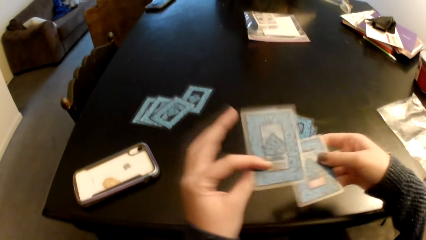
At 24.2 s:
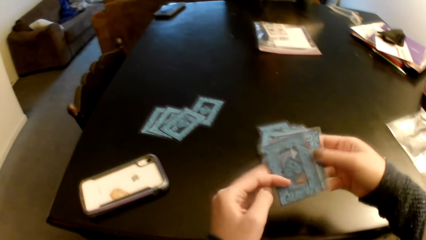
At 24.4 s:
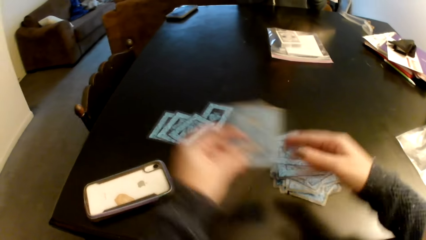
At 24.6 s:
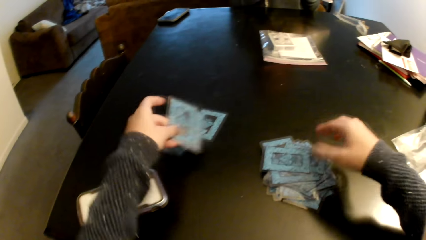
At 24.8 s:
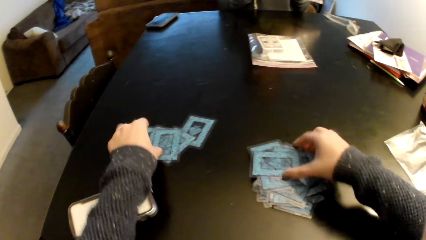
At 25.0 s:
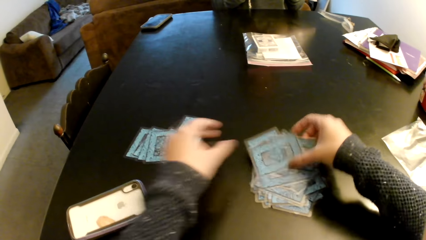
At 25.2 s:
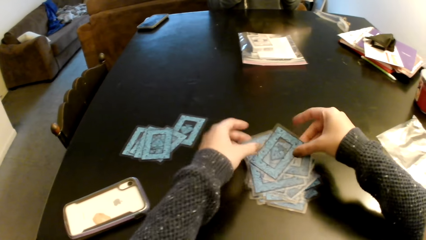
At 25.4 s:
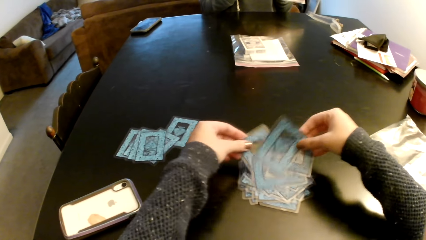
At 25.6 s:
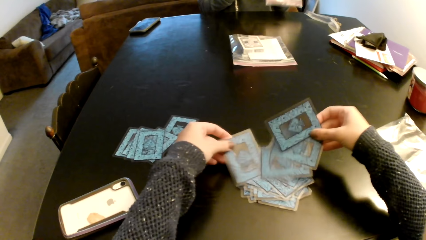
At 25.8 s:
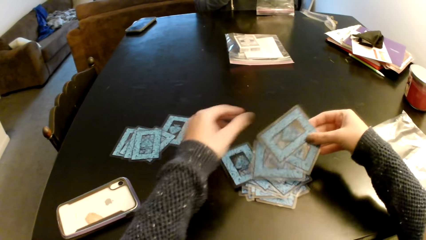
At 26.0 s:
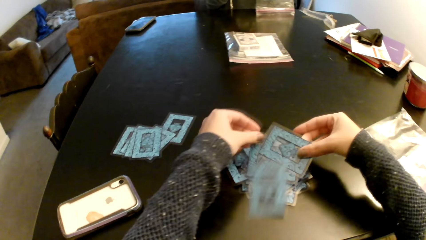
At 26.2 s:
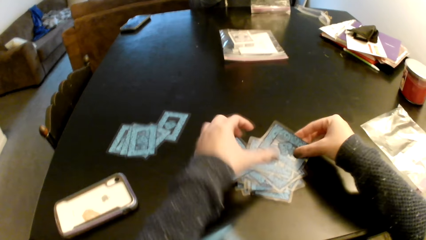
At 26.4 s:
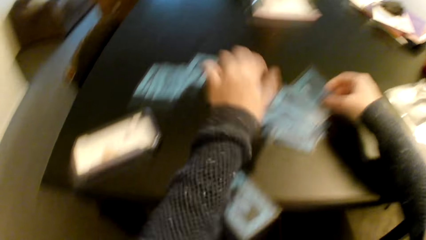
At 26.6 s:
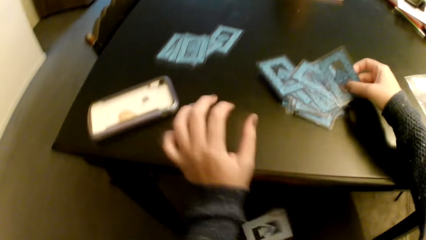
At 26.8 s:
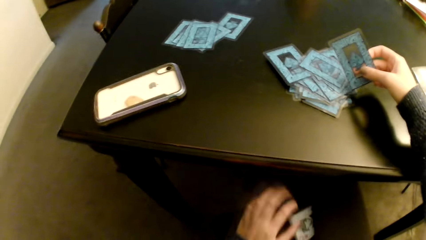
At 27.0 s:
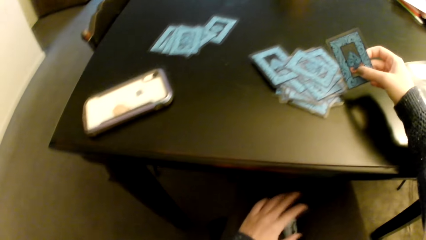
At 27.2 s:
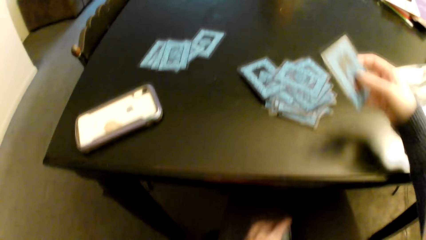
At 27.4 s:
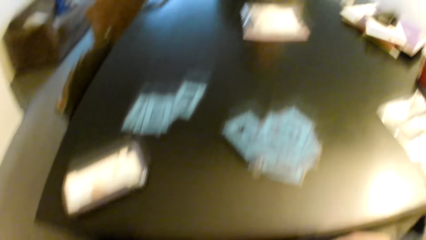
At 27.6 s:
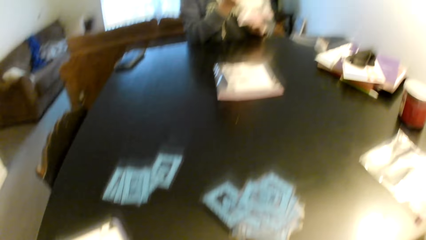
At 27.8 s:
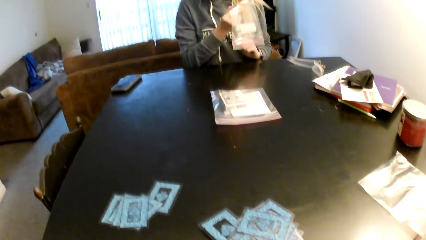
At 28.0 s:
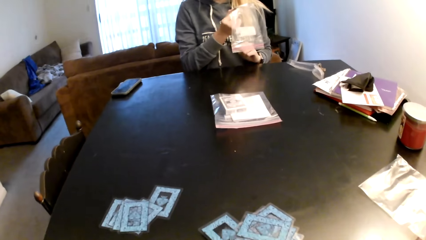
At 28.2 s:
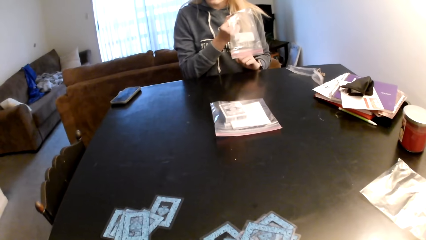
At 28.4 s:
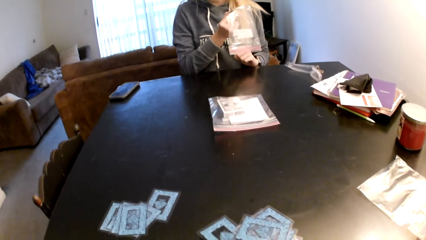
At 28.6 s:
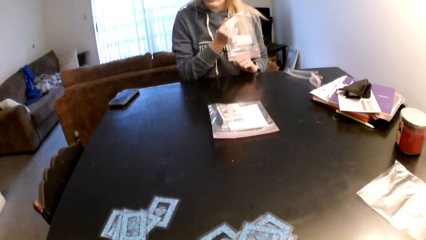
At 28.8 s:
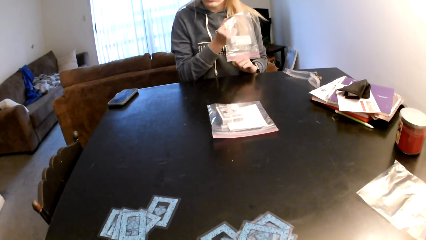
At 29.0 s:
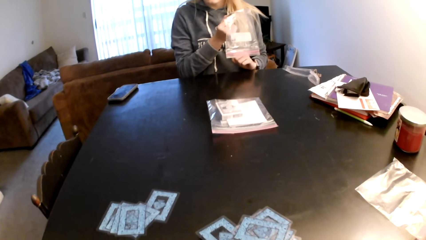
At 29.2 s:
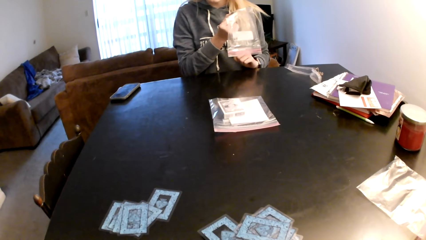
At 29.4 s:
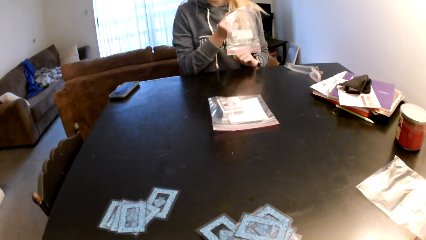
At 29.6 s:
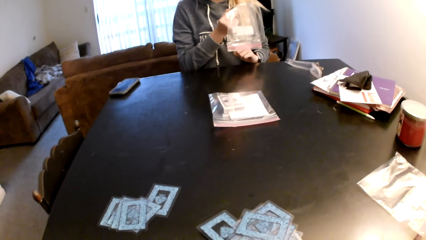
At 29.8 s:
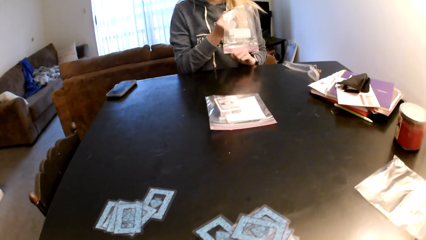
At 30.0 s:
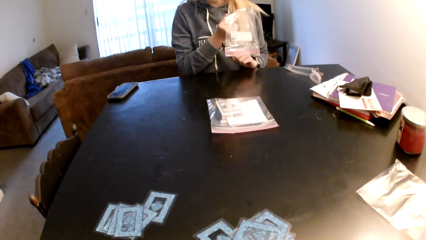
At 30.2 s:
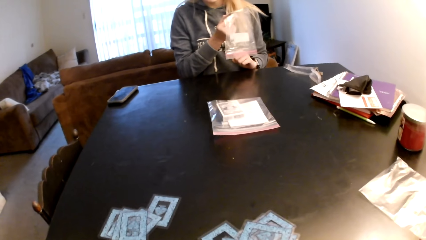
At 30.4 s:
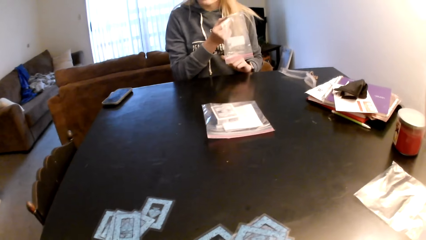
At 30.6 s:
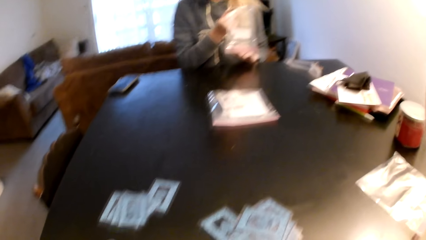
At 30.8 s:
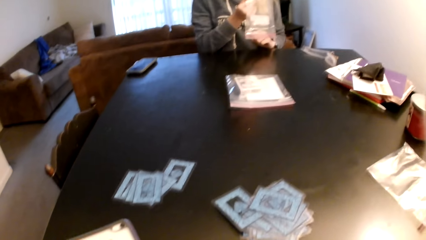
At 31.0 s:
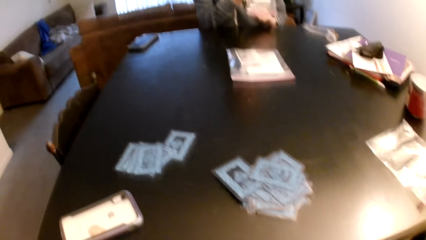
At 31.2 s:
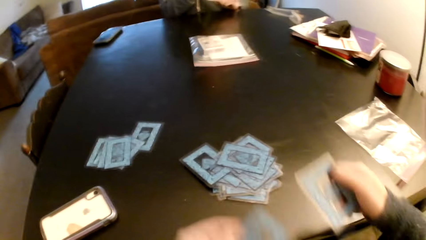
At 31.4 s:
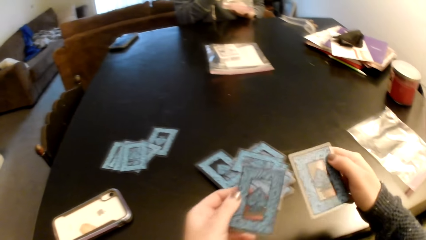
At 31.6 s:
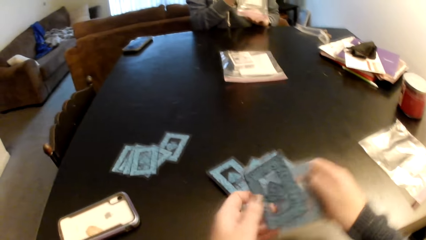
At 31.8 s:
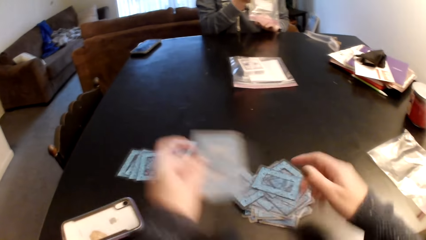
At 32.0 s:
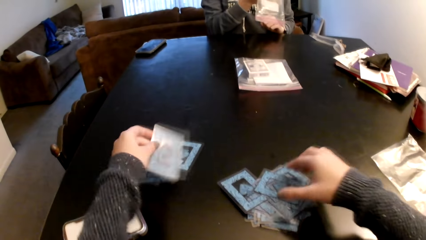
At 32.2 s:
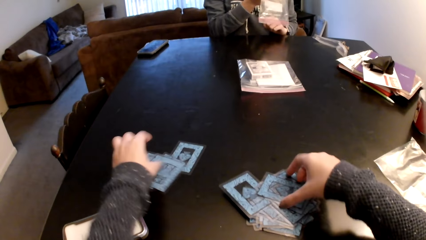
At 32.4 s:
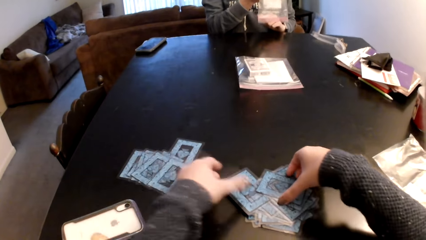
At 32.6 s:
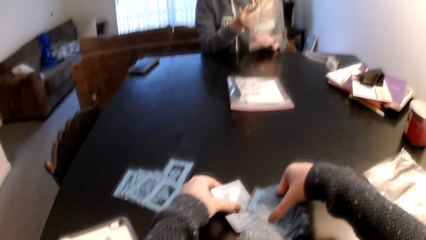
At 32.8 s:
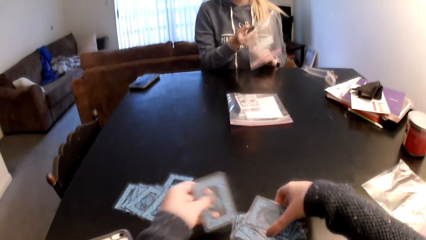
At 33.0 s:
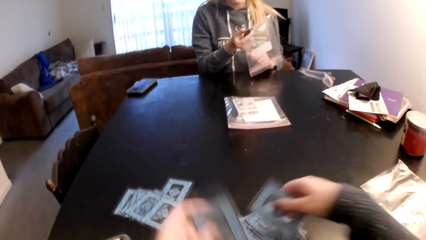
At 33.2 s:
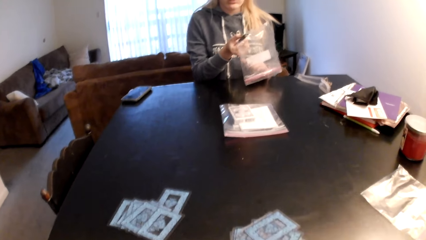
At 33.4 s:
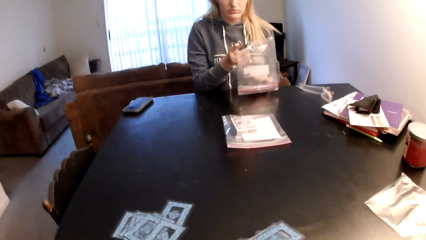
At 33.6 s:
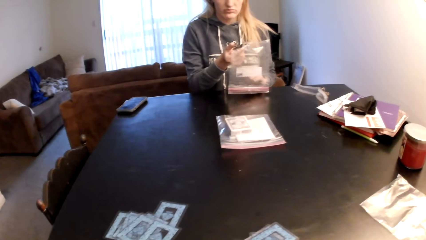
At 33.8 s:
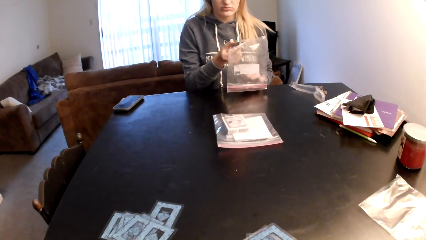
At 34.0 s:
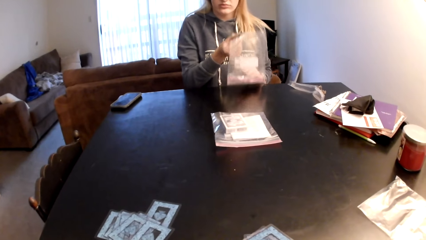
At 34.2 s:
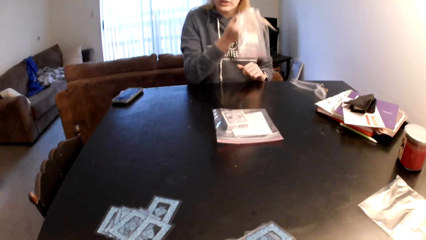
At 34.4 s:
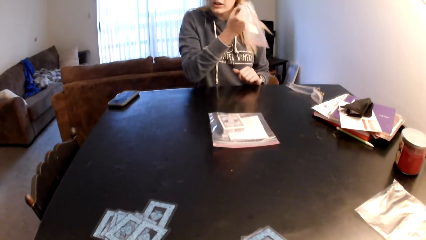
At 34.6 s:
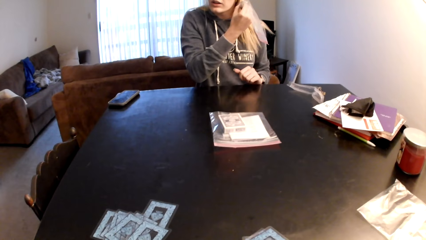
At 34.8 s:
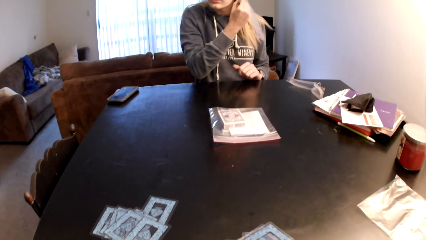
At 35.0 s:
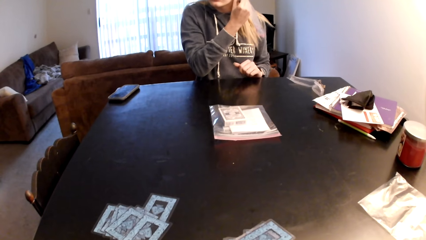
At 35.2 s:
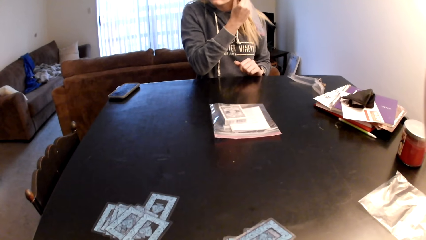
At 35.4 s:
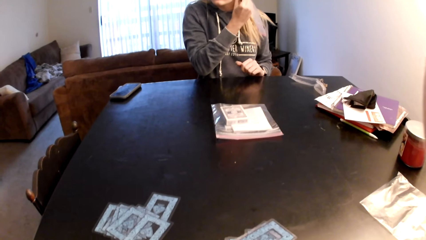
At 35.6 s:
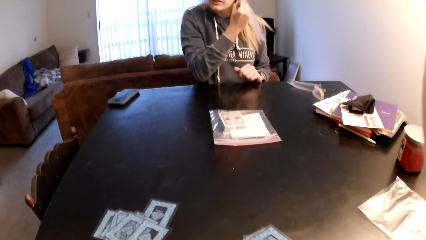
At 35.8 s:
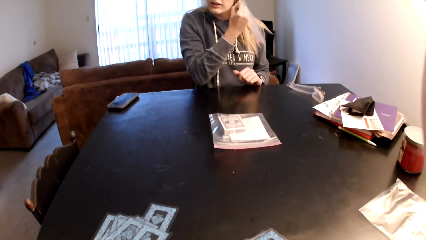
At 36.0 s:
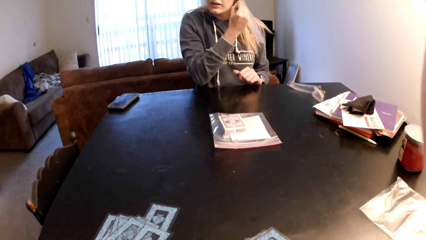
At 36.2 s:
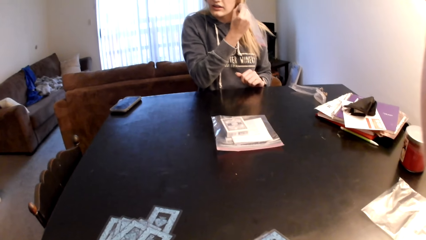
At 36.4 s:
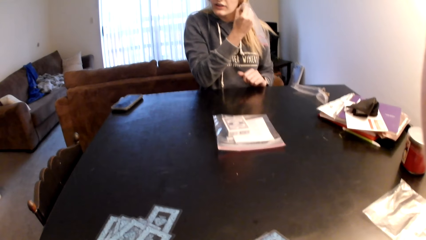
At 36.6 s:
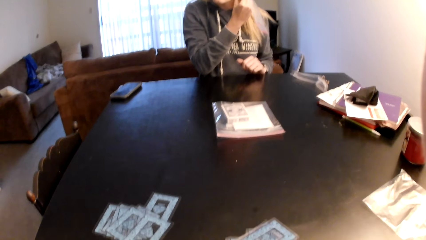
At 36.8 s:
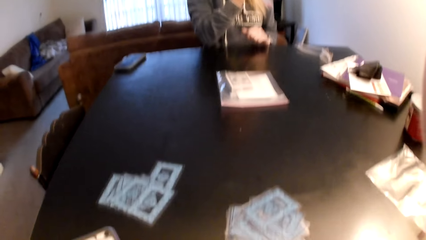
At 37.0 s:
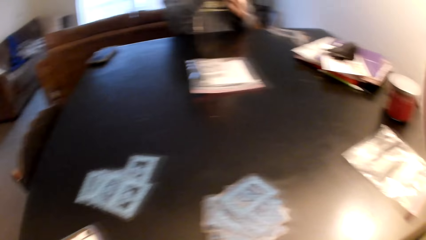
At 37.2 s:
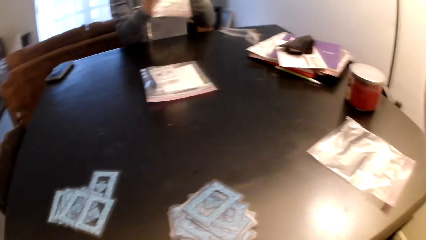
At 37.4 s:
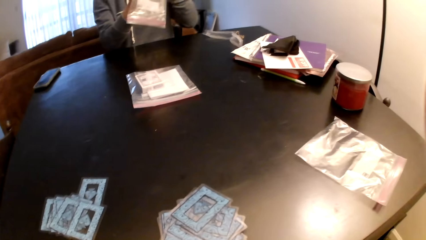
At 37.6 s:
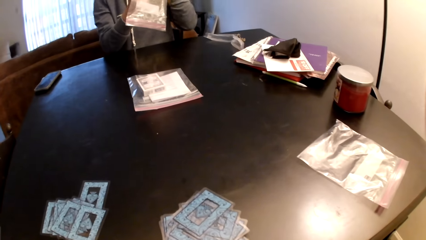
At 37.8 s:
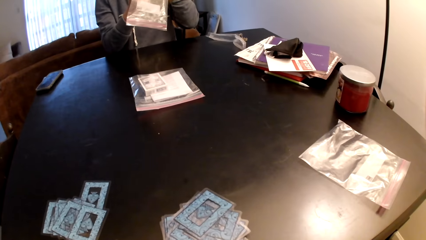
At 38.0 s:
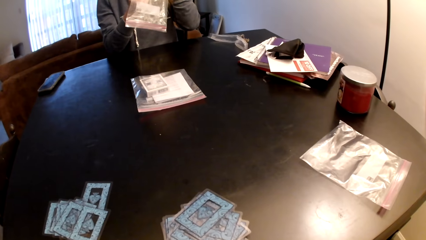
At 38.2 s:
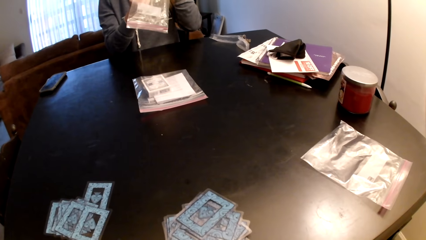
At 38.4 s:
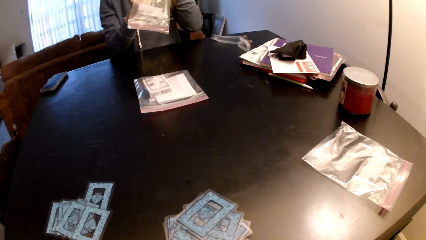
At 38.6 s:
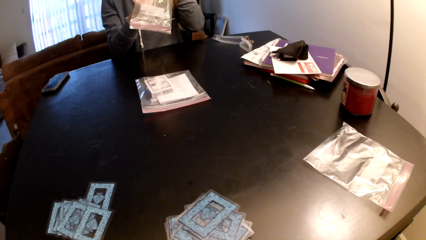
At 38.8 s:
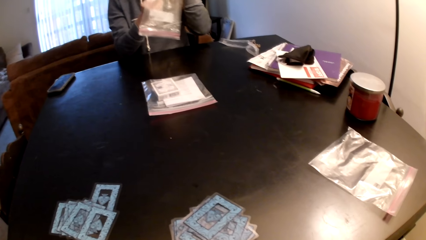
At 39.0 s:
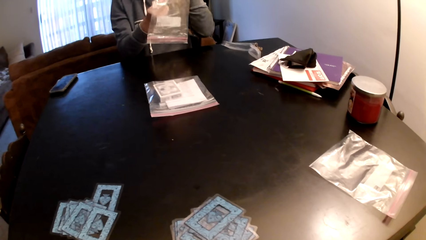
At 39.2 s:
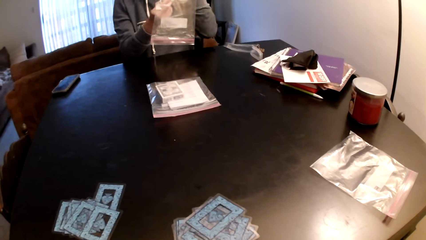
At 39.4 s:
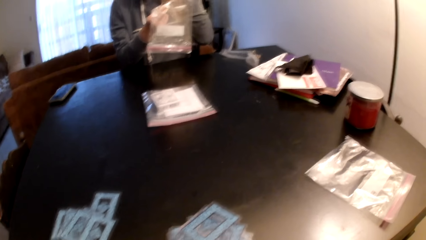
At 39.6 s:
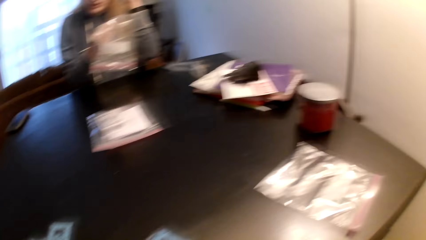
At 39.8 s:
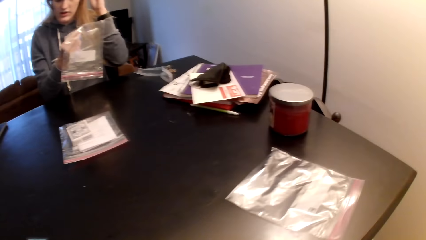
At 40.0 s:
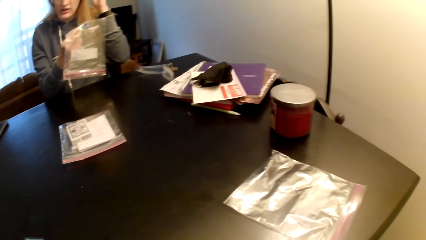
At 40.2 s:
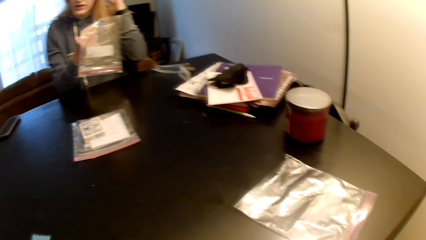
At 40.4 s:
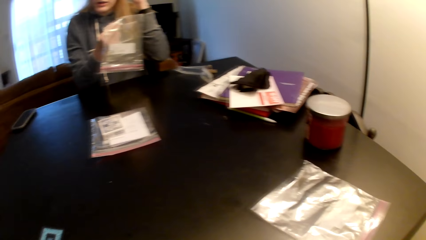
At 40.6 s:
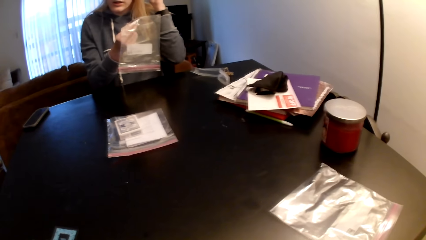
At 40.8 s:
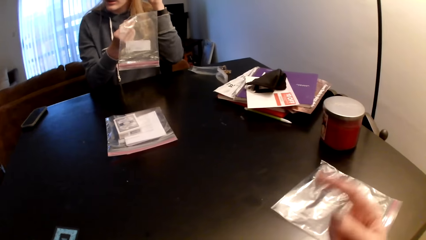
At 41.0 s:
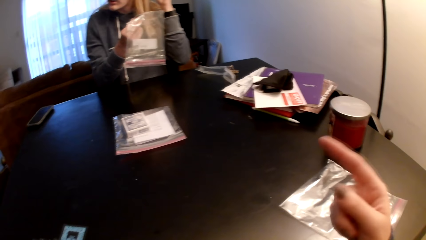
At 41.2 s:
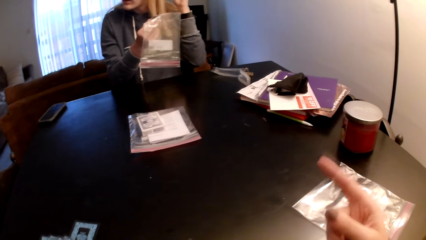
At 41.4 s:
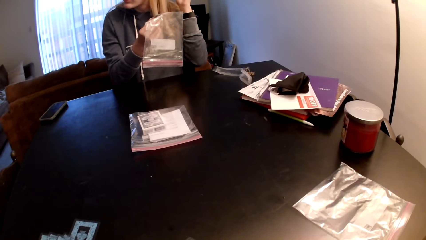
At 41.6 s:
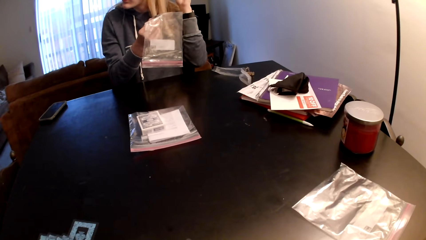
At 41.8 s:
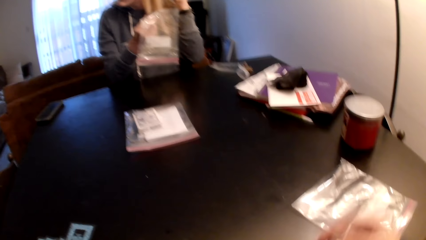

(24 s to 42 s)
The camera wearer holds the cards with both hands. He puts a card on a card. He puts the cards on the table. He picks up the cards from the table with both hands. He puts a card on a card, puts cards on a card, and pulls his hand off the cards. He picks up a card. A woman holds the plastic paper with both hands. The camera wearer switches the card to the other hand. He puts the cards on the table. He picks up the cards from the table with both hands. The woman lifts the plastic paper. The camera wearer looks around a room. The woman holds her hair.
